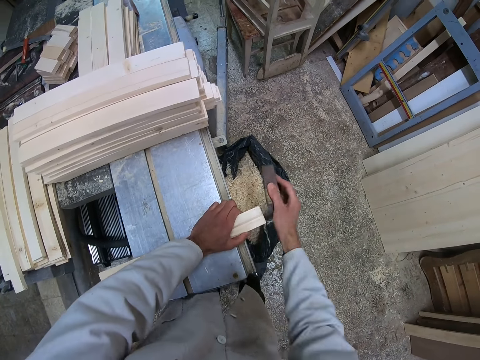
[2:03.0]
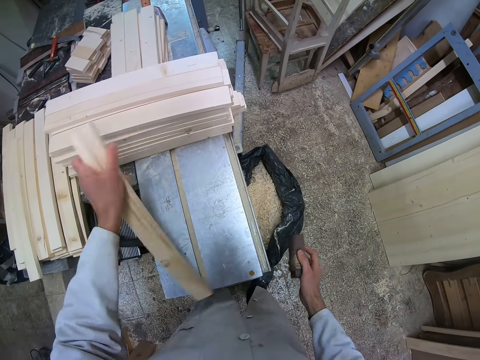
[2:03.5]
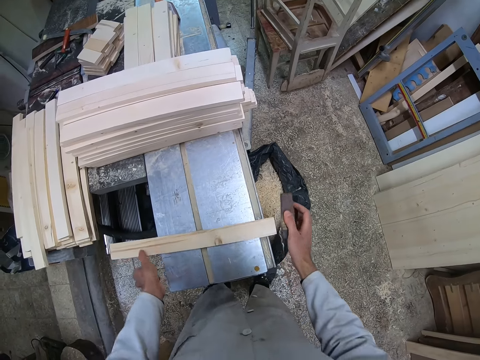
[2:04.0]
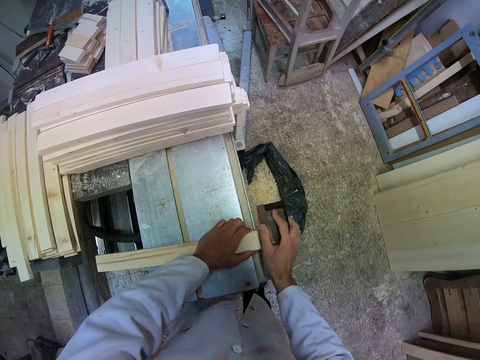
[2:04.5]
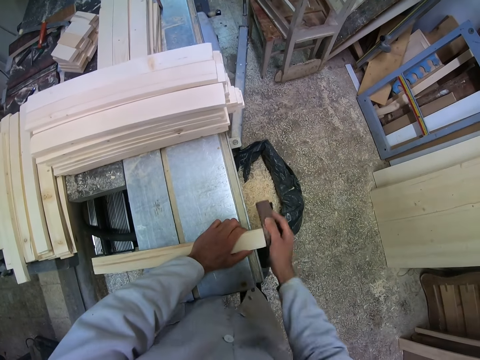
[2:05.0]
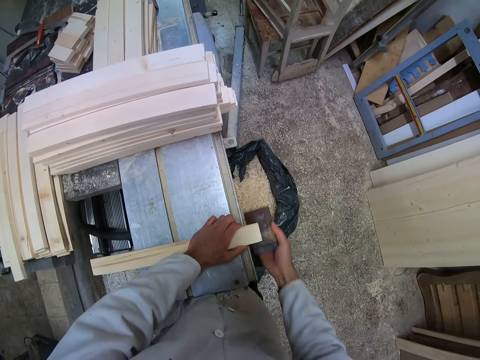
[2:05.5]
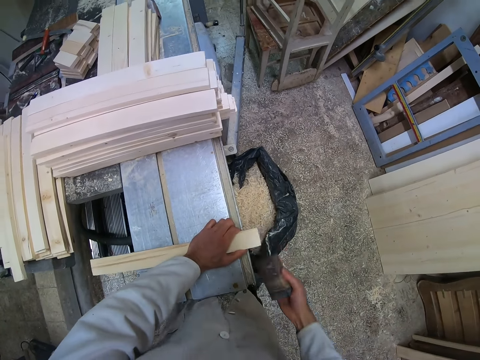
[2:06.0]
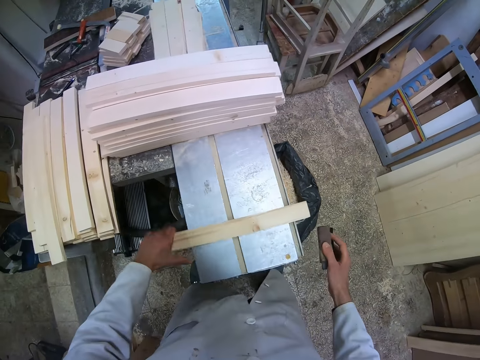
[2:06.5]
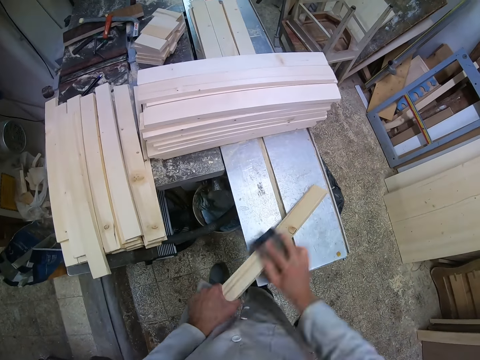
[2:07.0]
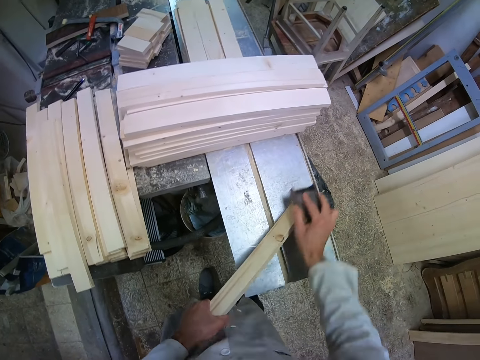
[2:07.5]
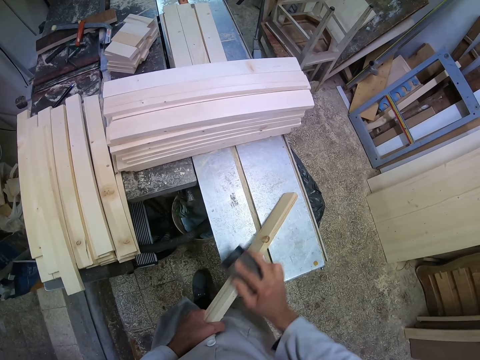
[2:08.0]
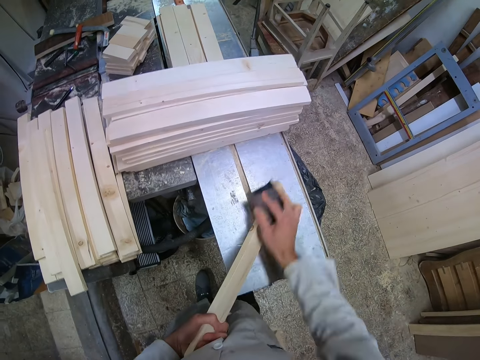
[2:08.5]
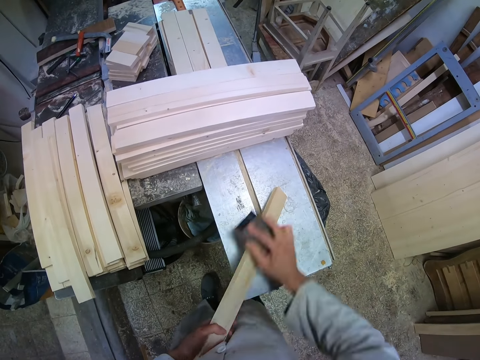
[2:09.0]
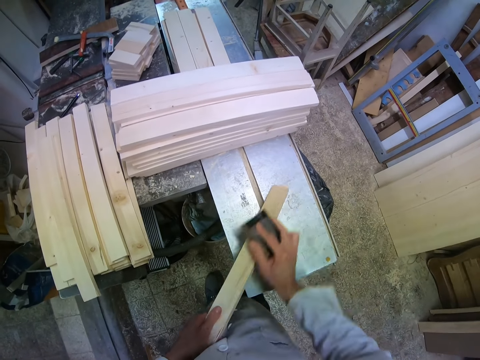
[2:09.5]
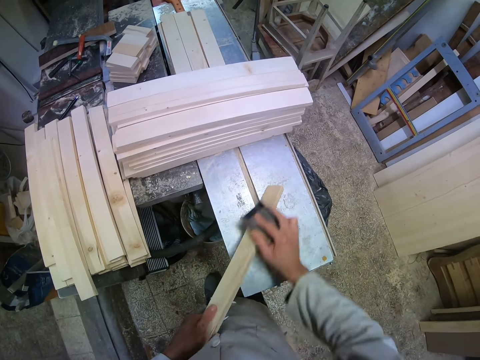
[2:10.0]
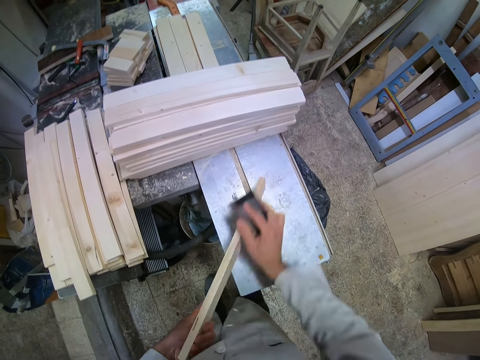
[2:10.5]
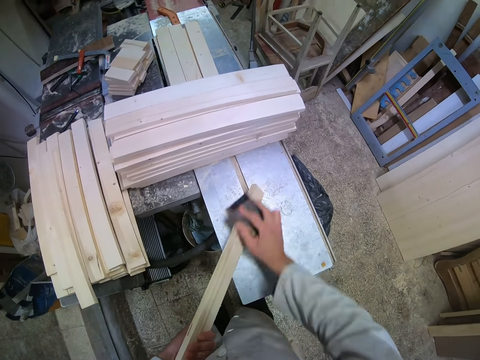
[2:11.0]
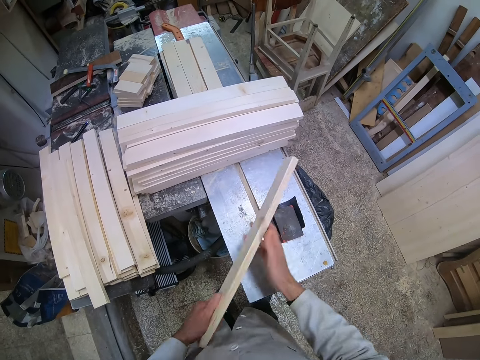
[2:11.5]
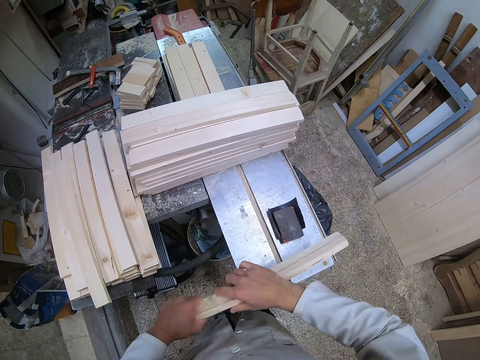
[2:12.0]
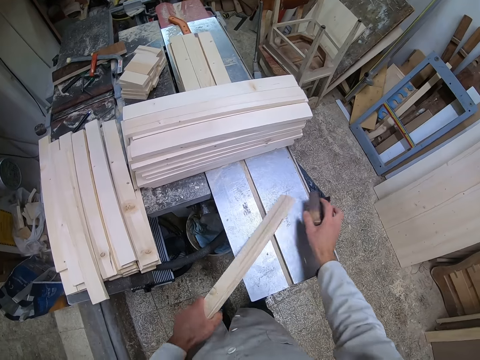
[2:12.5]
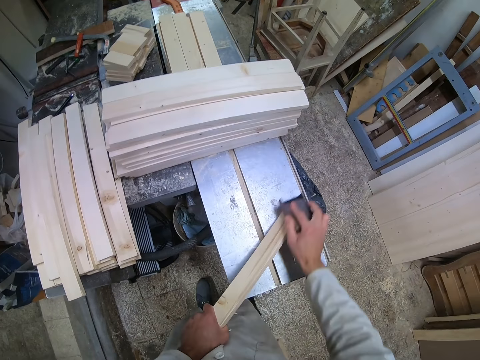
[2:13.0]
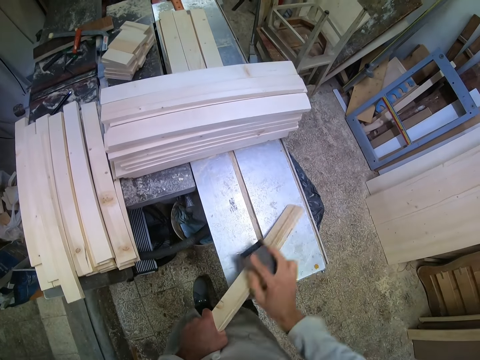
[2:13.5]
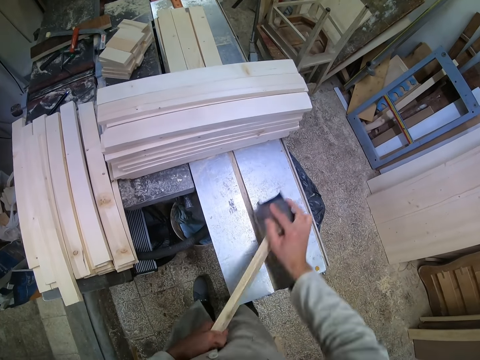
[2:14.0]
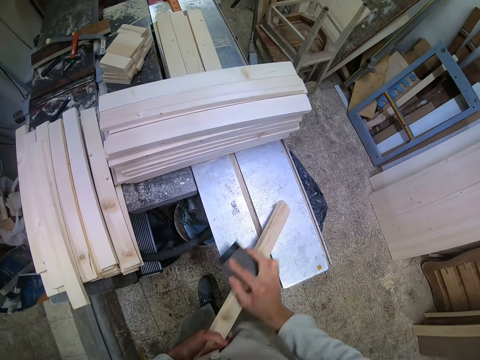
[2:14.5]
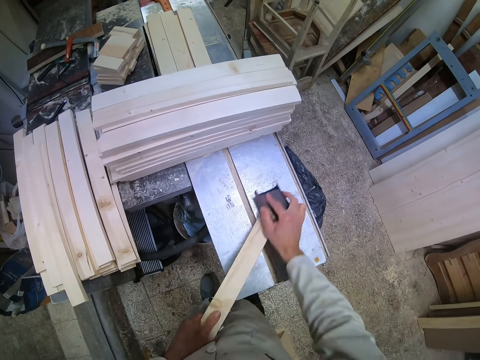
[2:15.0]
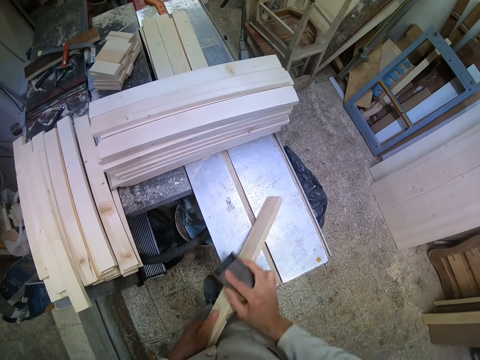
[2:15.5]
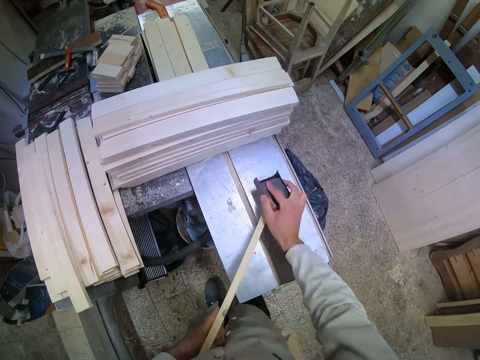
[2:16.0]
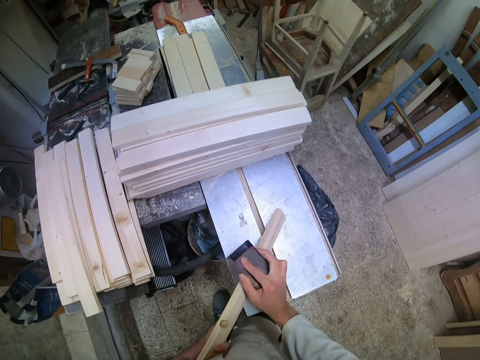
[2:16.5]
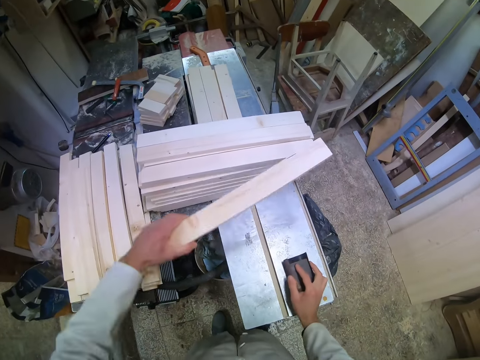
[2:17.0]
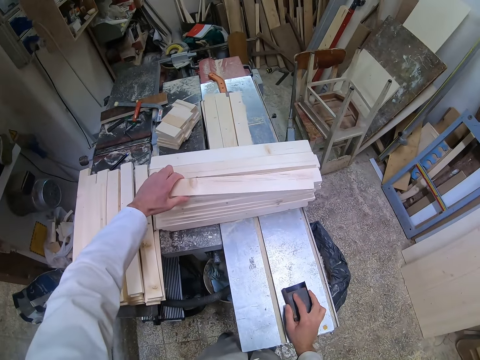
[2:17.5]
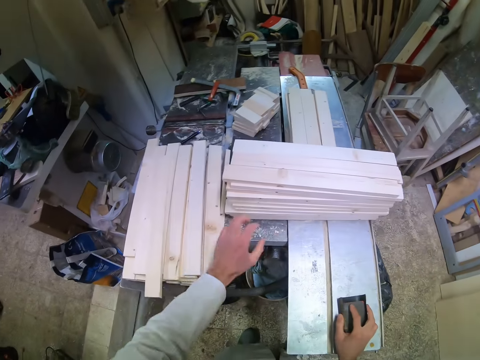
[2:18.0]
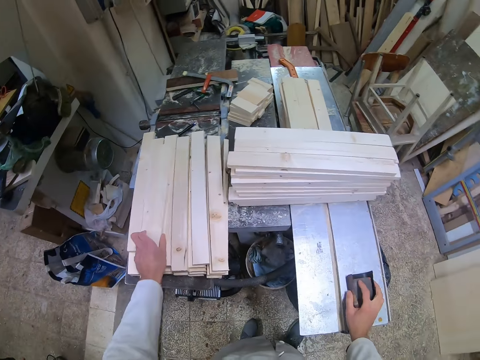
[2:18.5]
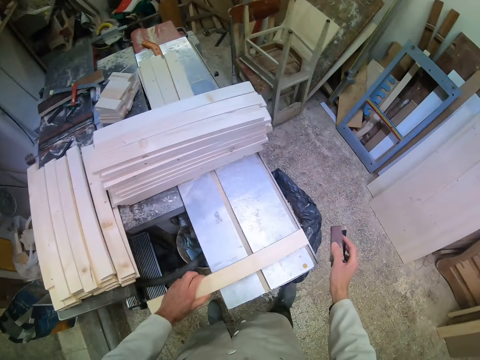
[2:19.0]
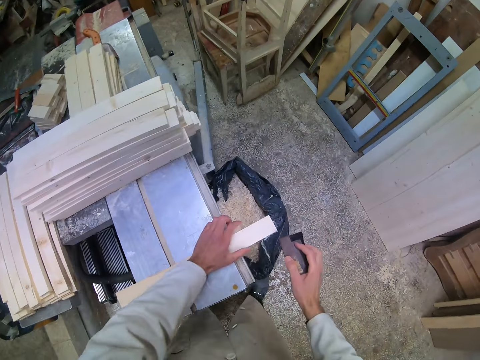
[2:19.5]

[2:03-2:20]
The camera wearer flips the piece of wood. He smoothens the piece of wood with the sandpaper. He drops the sandpaper on the cutting machine. He flips the wood. He picks up the sandpaper on the table and smoothens the piece of wood with the sandpaper. He places the sandpaper on the table. He drops the piece of wood on the other pieces of wood on the cutting machine. He picks up another piece of wood on the table with his left hand. He places the piece of wood on the cutting machine.

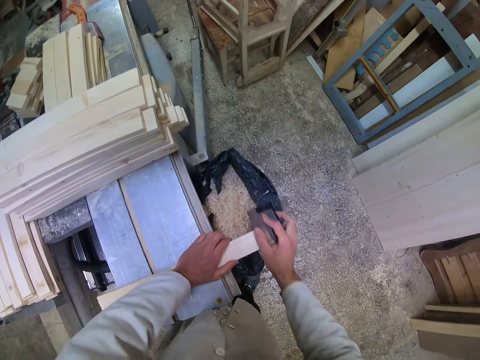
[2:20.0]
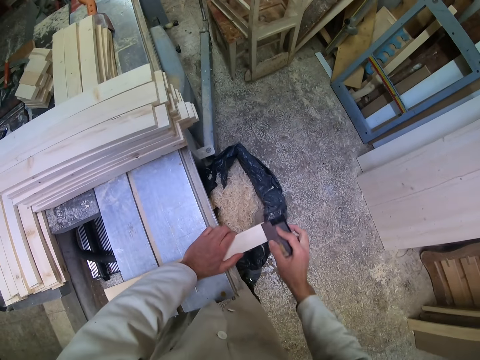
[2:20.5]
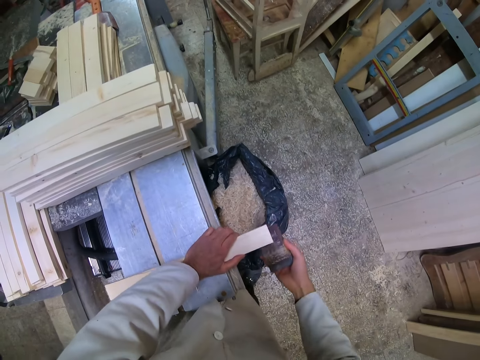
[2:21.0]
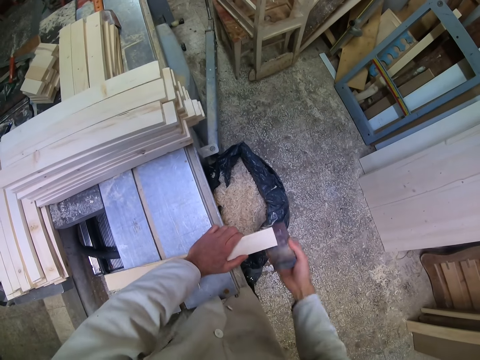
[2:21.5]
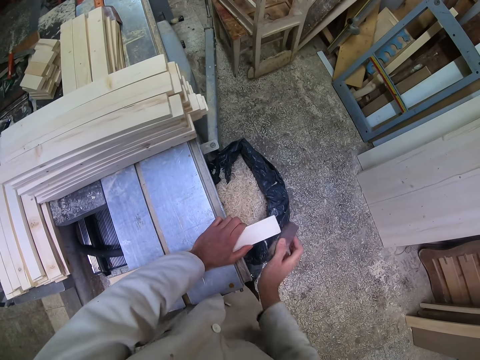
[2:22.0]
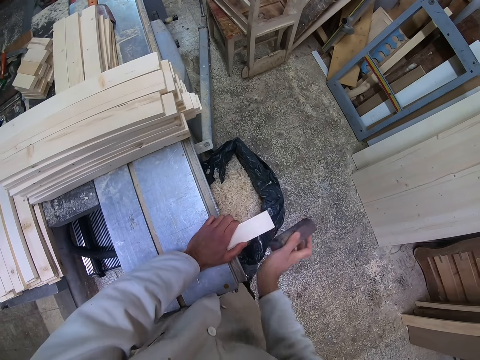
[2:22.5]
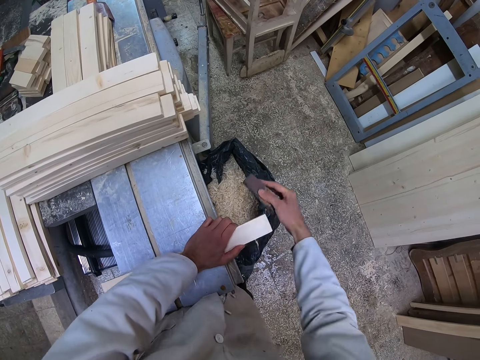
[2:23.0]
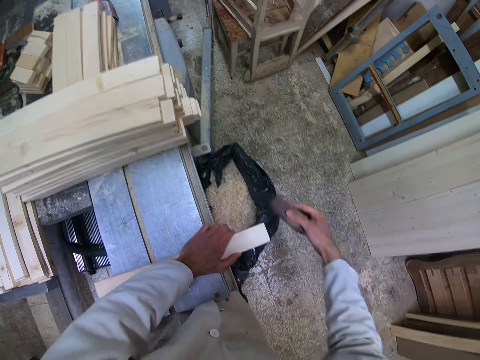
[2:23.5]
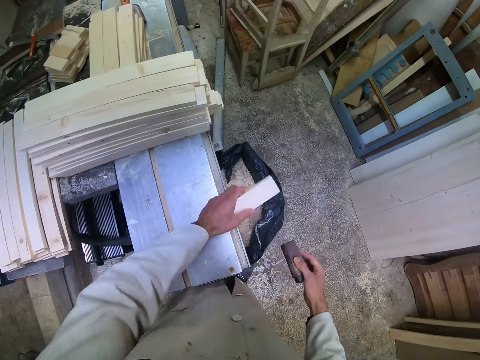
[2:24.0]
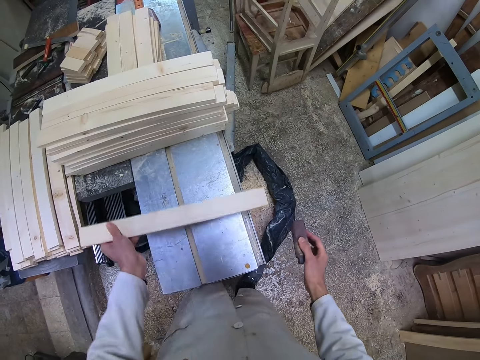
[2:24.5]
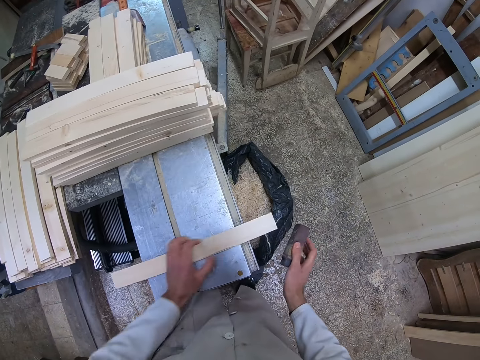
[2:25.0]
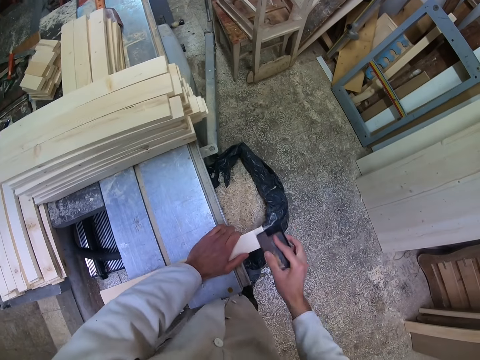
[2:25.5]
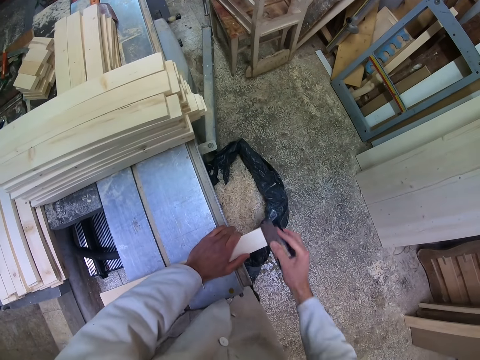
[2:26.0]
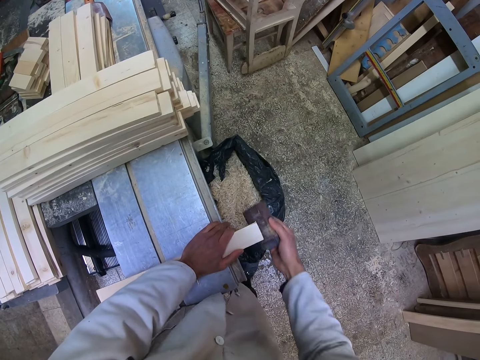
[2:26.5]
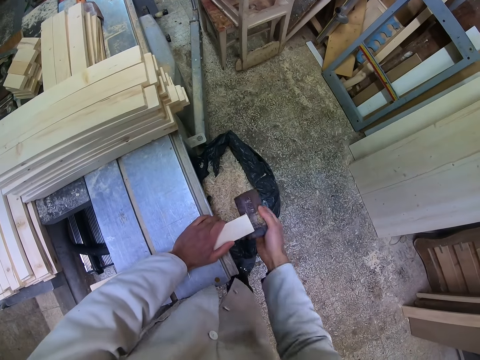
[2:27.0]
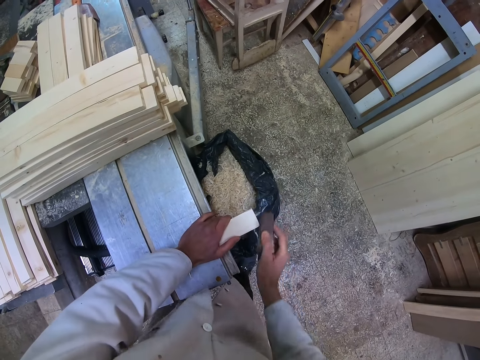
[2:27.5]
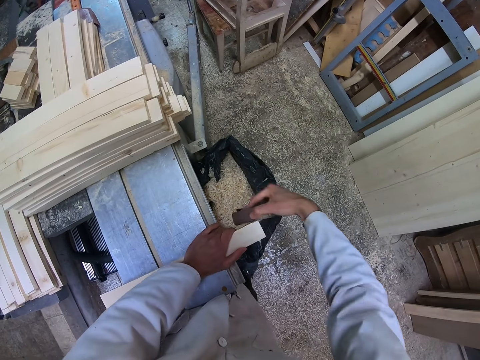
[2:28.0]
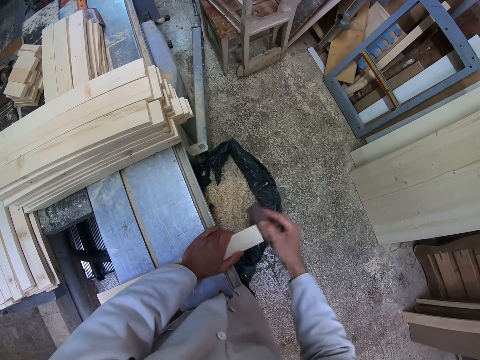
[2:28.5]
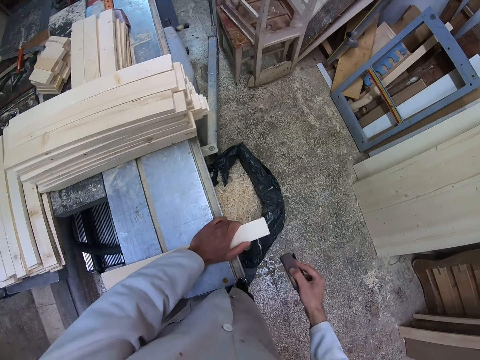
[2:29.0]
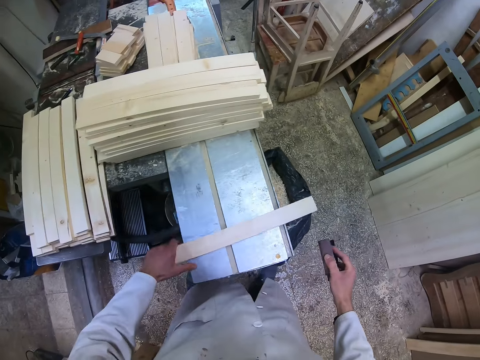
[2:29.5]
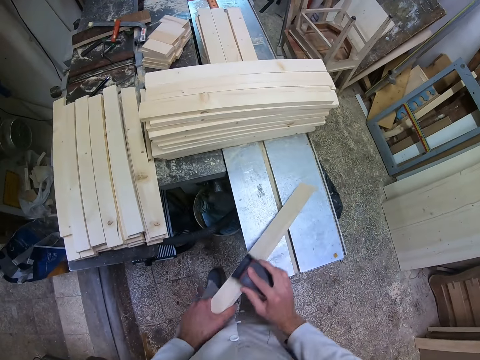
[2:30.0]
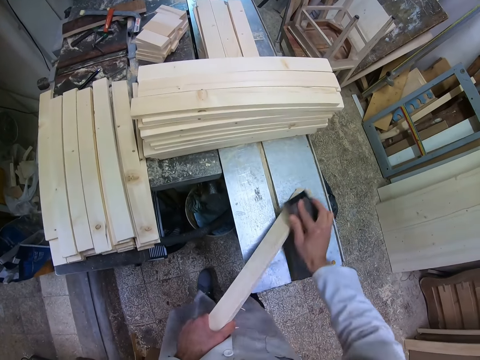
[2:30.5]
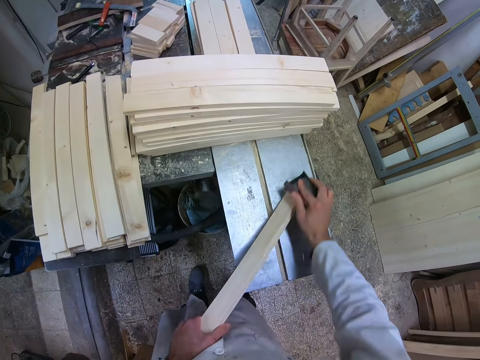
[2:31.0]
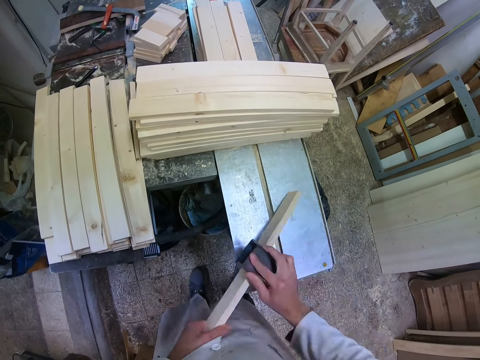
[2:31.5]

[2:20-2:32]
The camera wearer smoothens the piece of wood with the sandpaper. They flip the piece of wood. They smoothen the piece of wood with the sandpaper.
